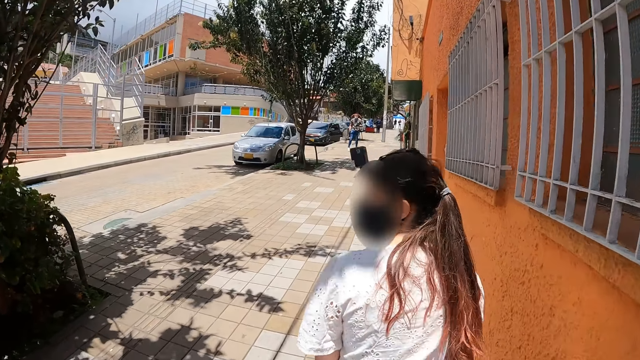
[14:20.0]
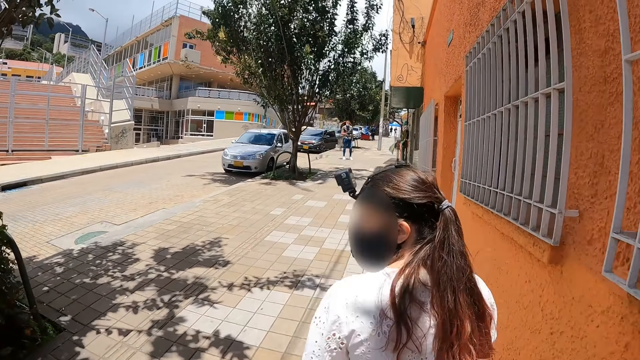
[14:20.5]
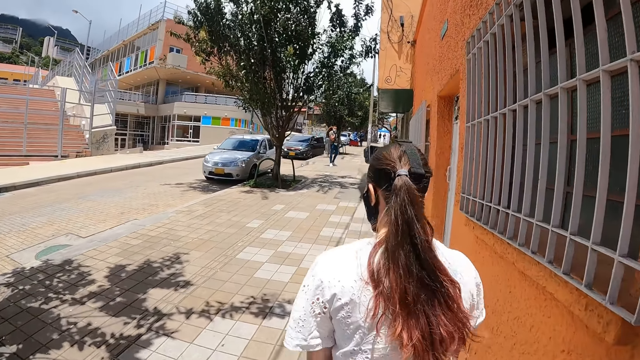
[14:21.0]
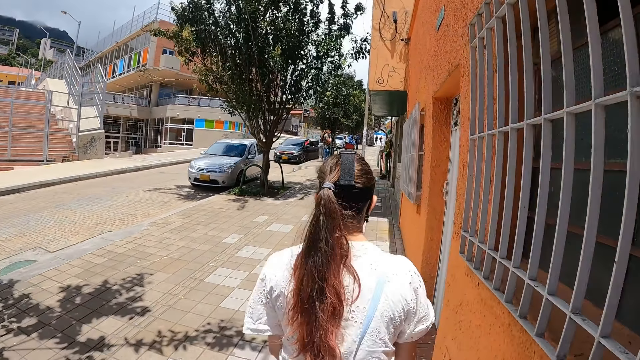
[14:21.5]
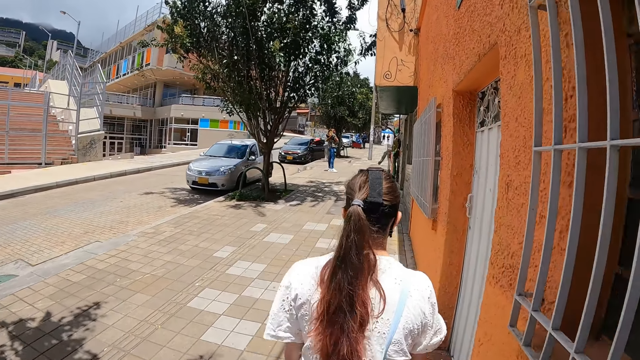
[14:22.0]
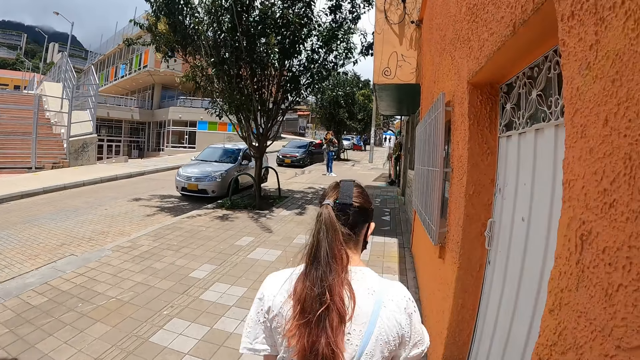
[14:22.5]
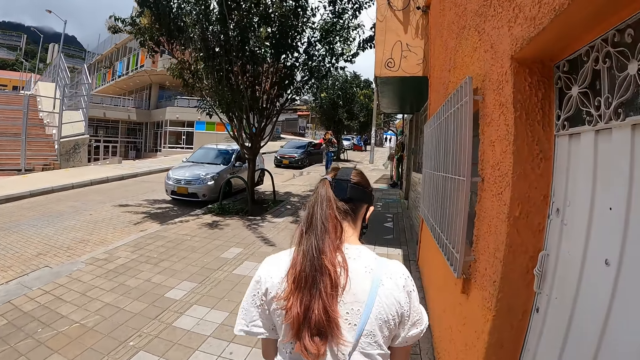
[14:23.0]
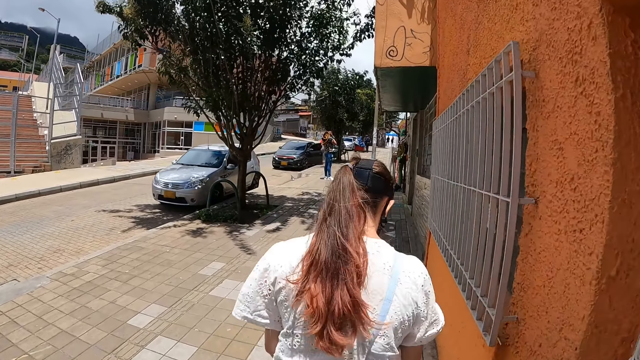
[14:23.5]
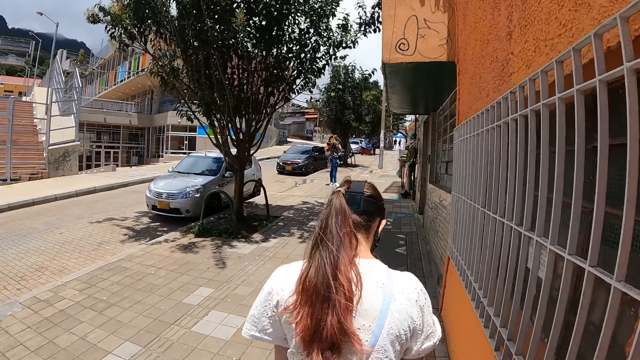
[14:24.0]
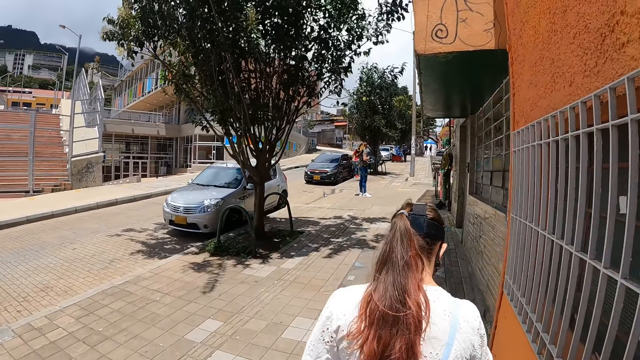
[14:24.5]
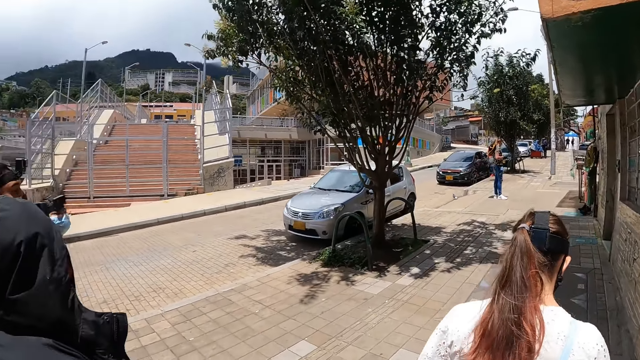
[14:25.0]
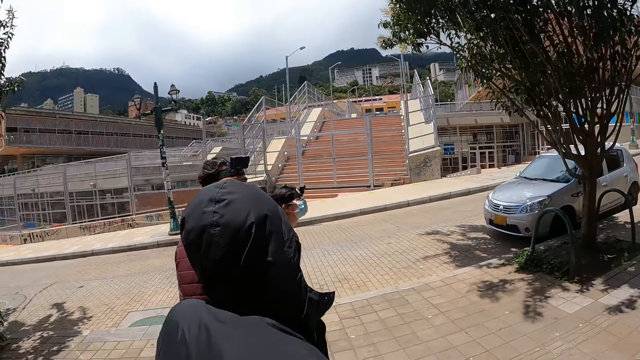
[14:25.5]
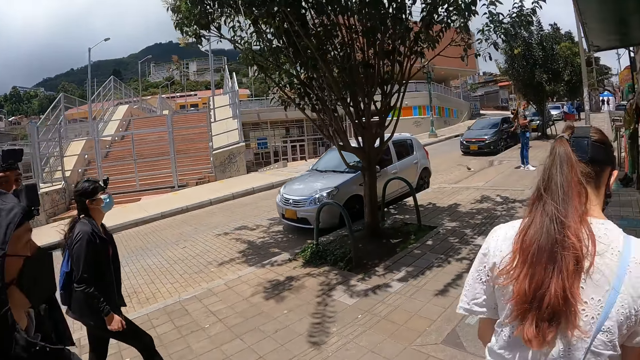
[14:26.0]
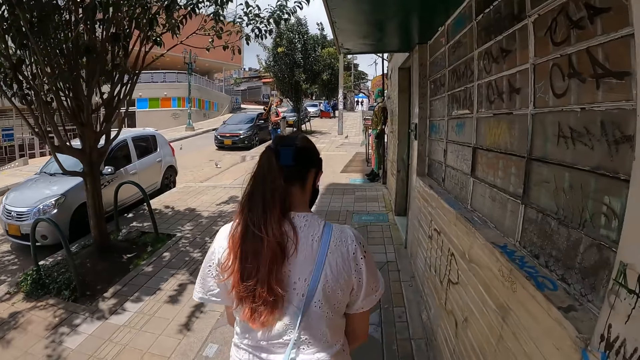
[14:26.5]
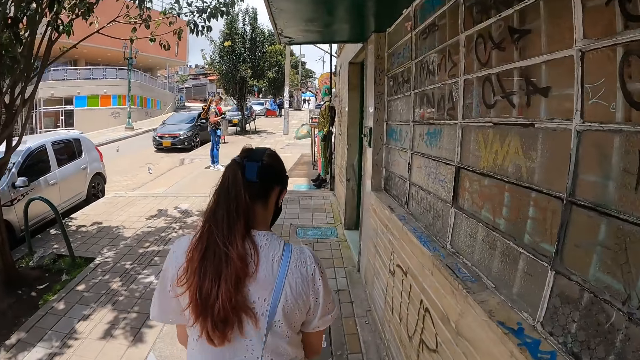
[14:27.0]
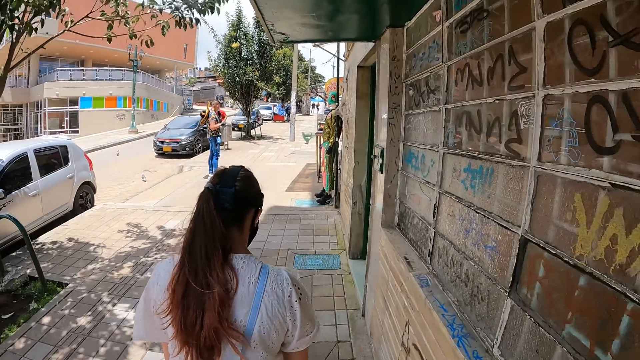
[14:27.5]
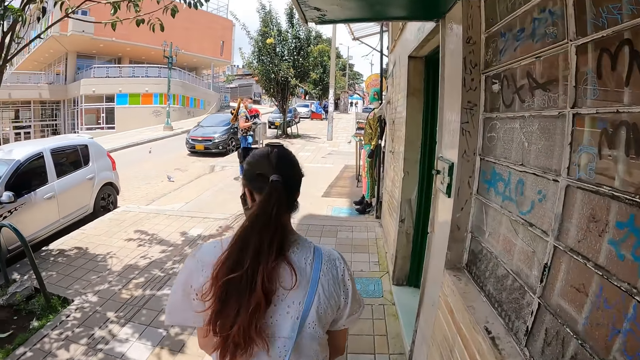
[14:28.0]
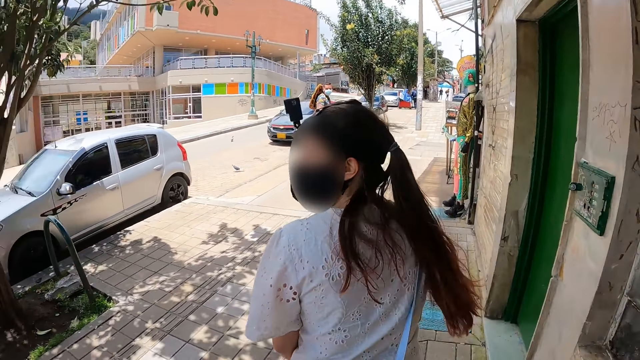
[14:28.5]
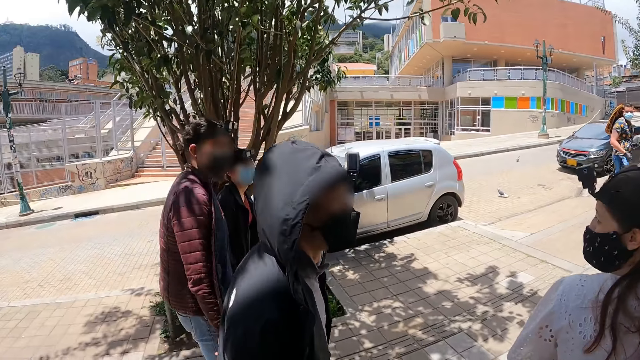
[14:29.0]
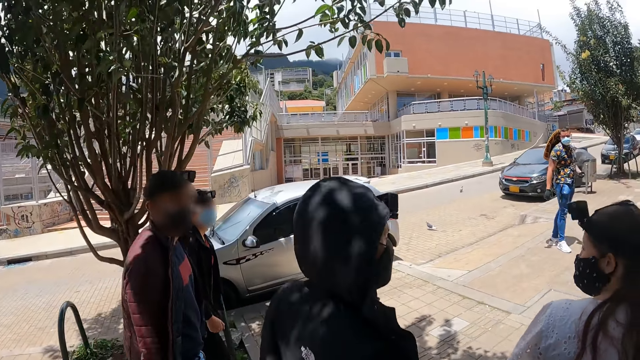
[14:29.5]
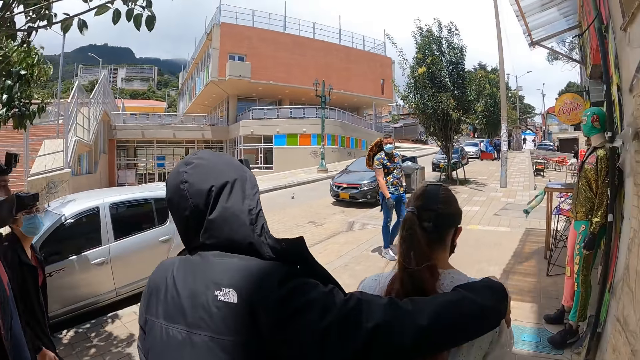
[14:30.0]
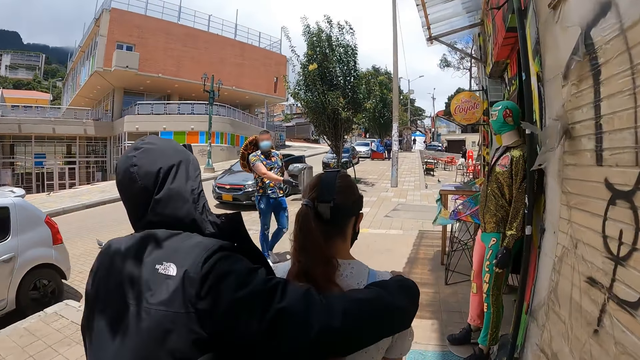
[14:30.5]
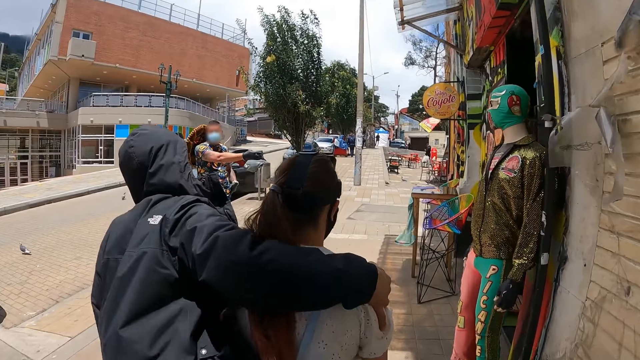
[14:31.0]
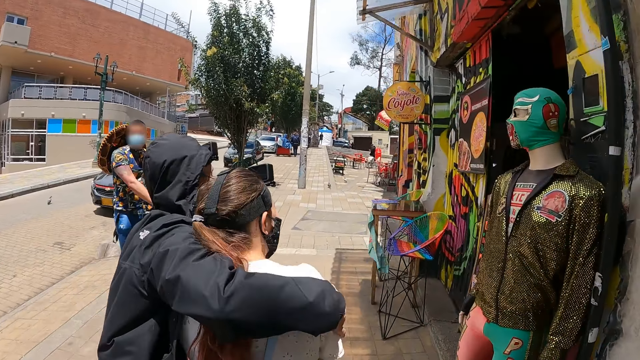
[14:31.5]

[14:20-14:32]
The camera wearer walks behind a woman. They look on the left side. They walk behind the woman. They look at the shops. The woman converses with a man. The camera wearer looks at the man. The man holds the woman on the shoulder.

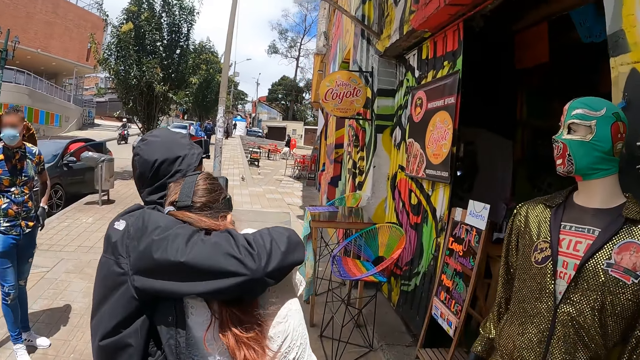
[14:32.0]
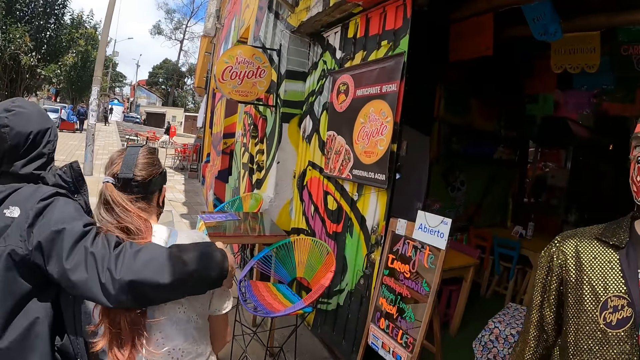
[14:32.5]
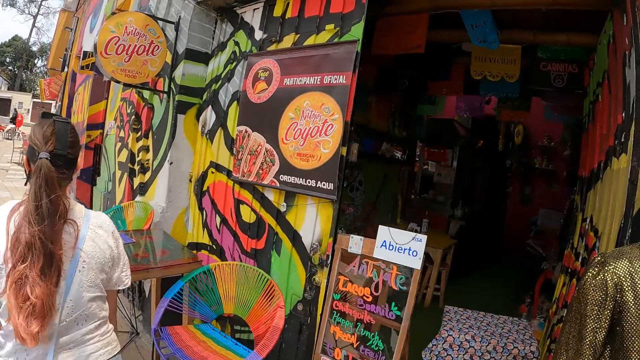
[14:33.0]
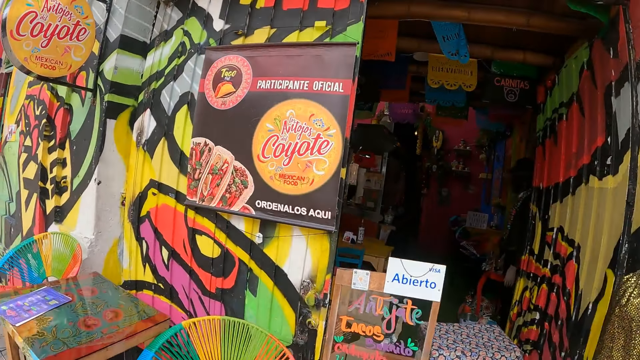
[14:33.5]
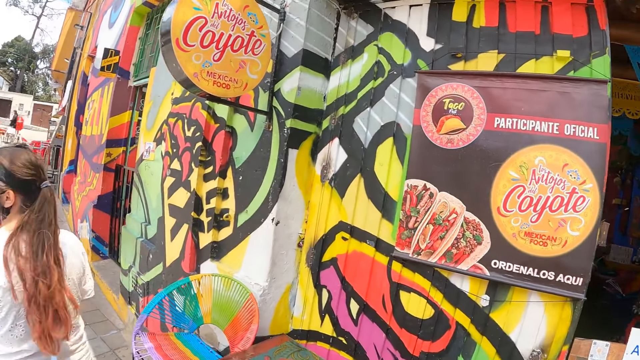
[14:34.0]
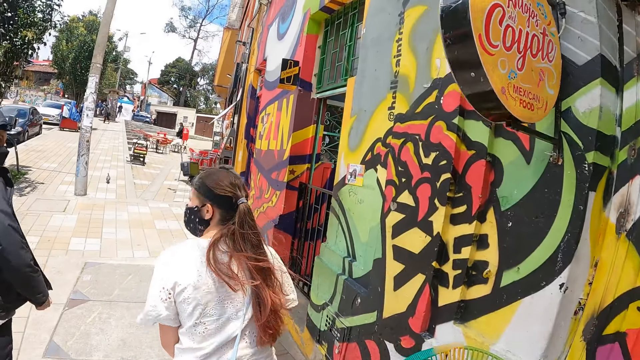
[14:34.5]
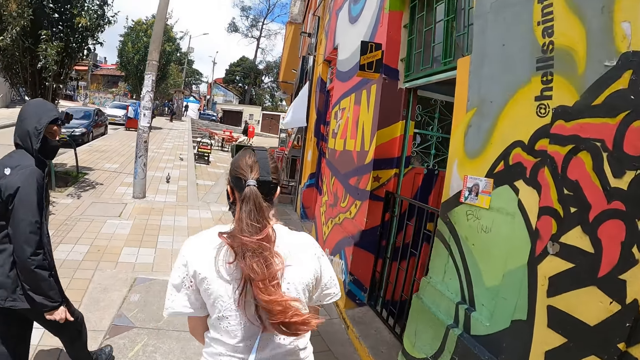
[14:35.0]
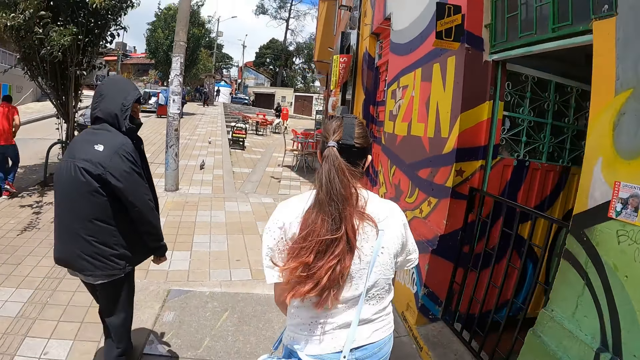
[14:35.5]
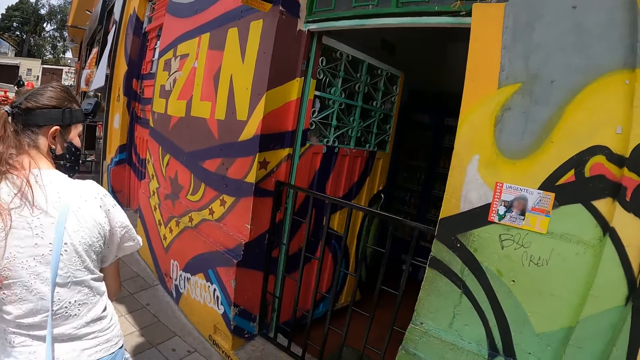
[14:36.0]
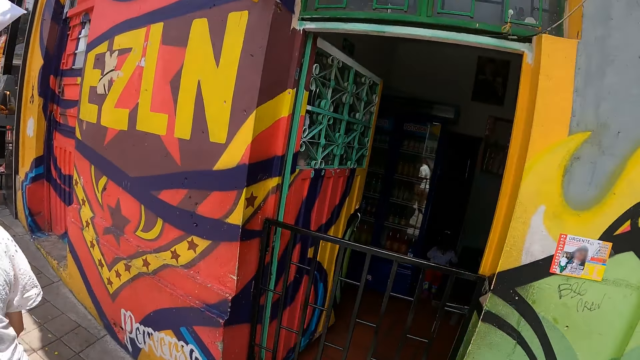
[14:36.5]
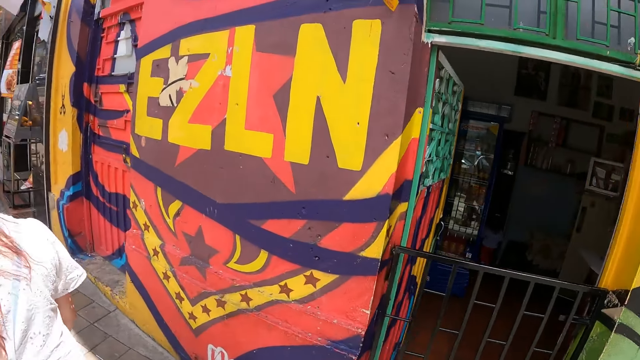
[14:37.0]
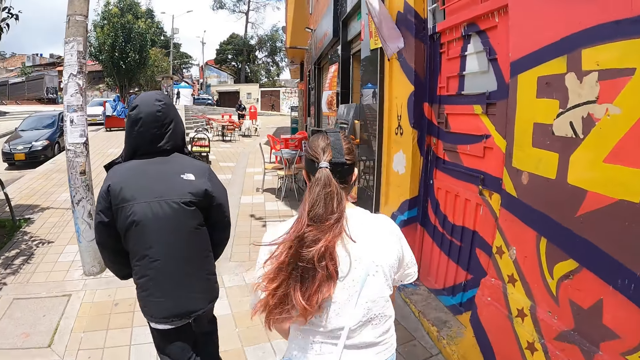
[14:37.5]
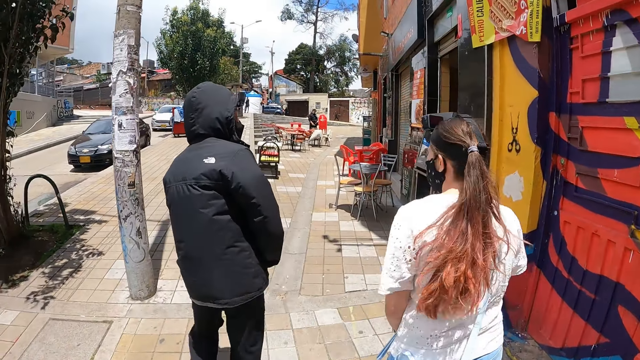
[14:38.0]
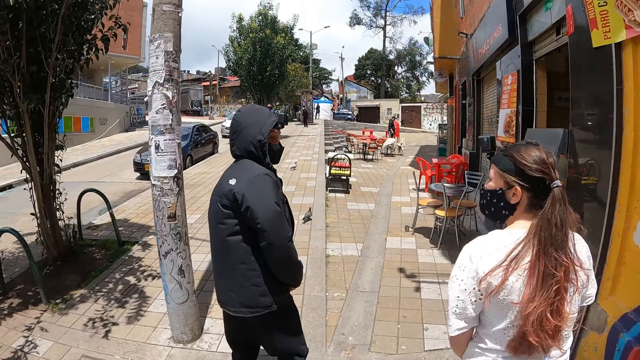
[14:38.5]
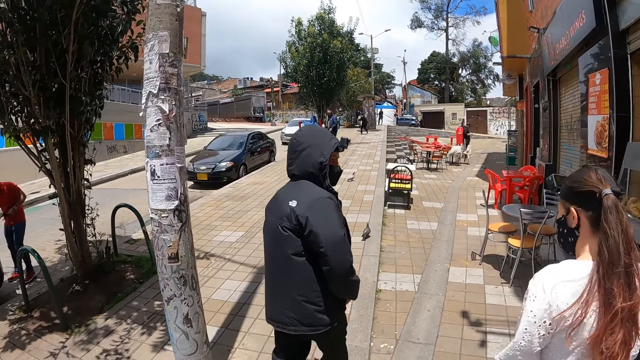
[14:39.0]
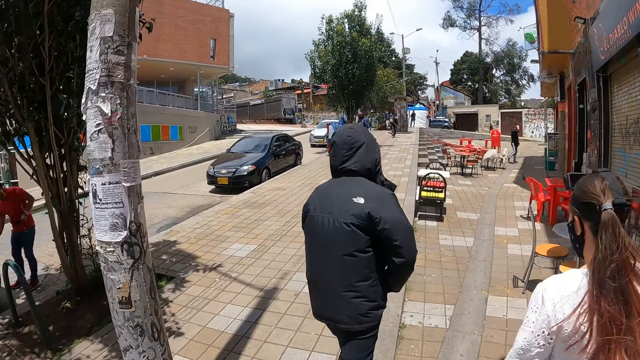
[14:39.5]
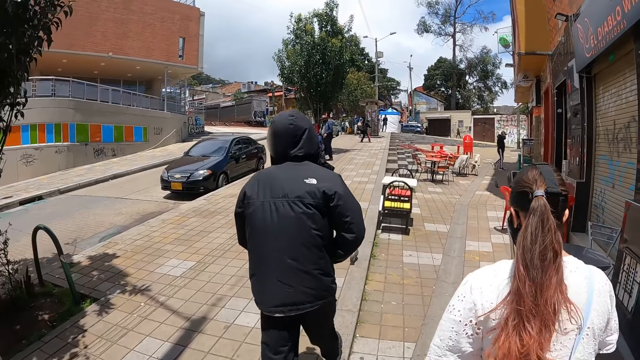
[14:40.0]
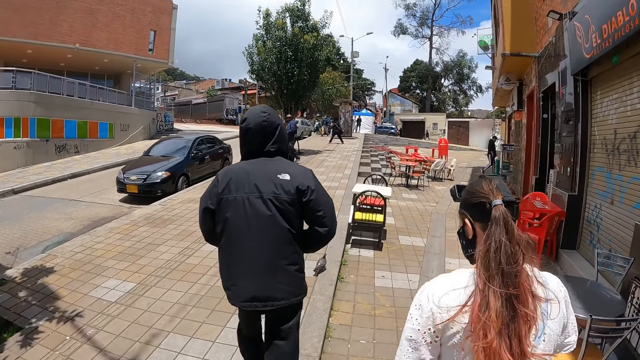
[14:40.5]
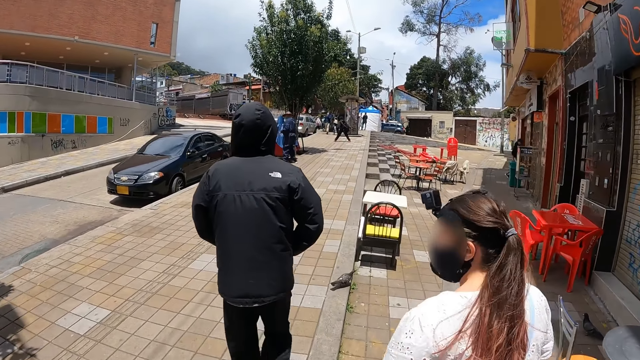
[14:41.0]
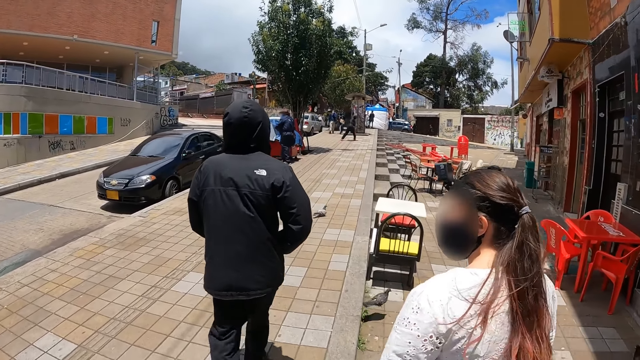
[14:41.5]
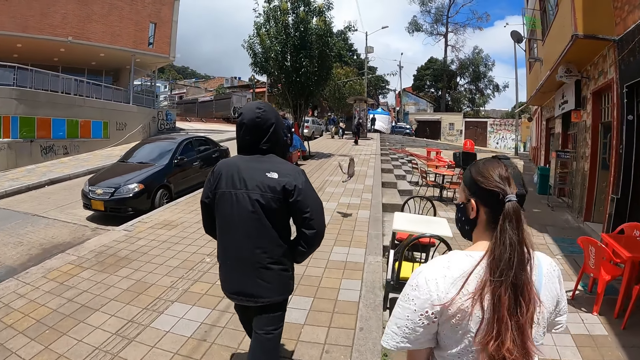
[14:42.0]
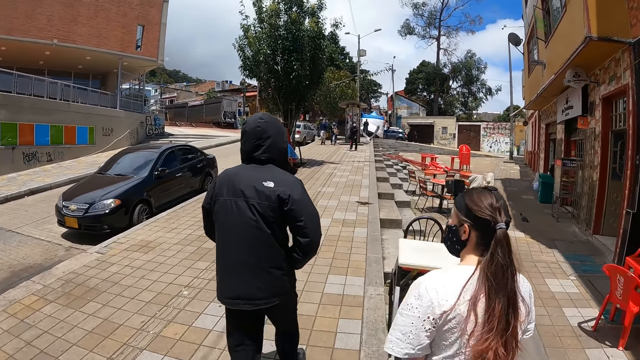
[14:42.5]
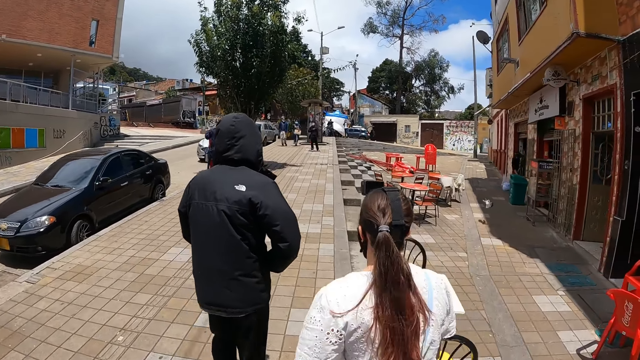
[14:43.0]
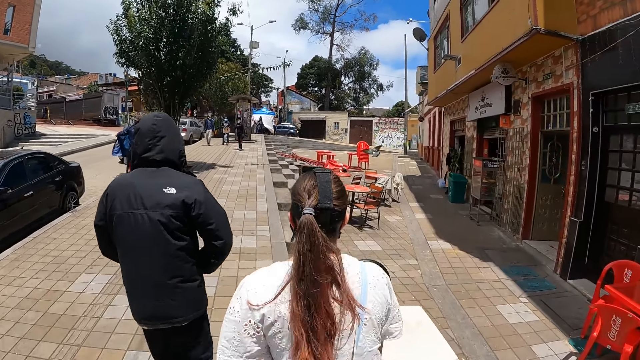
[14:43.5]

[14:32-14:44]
A man hugs a woman tightly. The camera wearer walks behind the woman. They look at paintings on a building. They walk behind the woman. They look at a building on the right side. They look at the man. The man converses with the woman. The camera wearer walks behind the woman.
